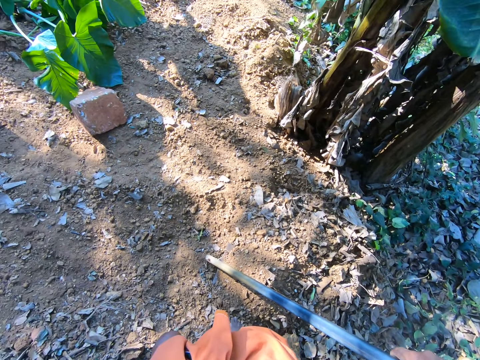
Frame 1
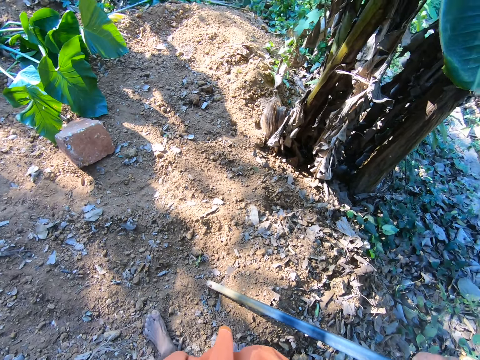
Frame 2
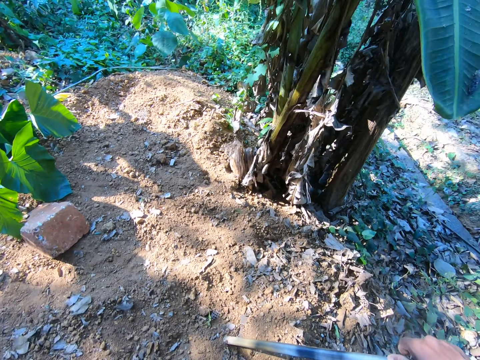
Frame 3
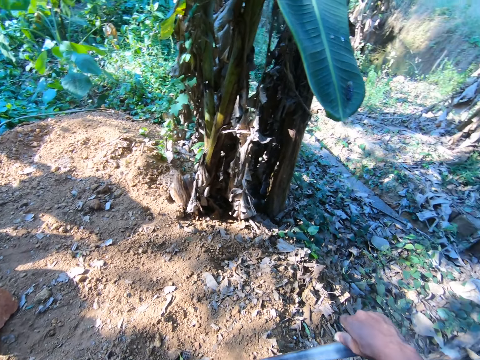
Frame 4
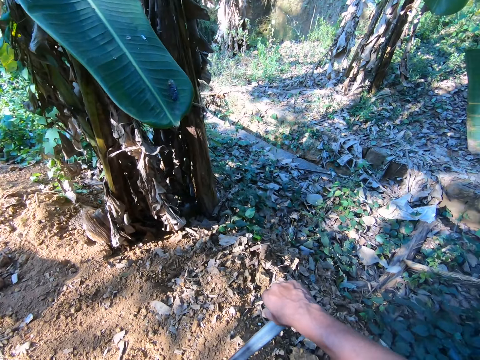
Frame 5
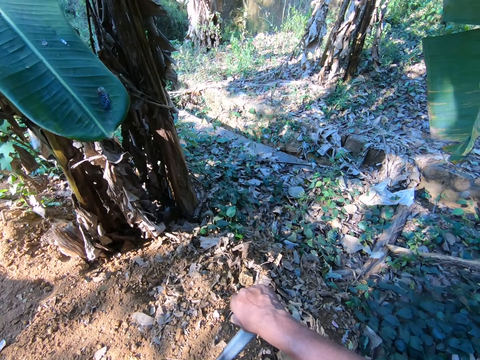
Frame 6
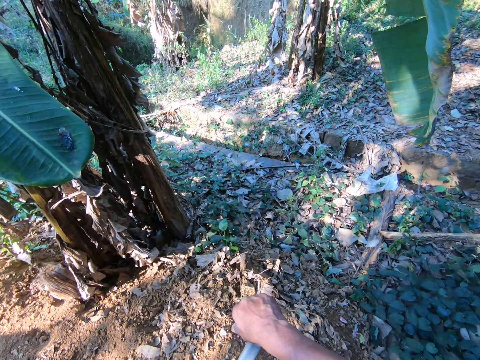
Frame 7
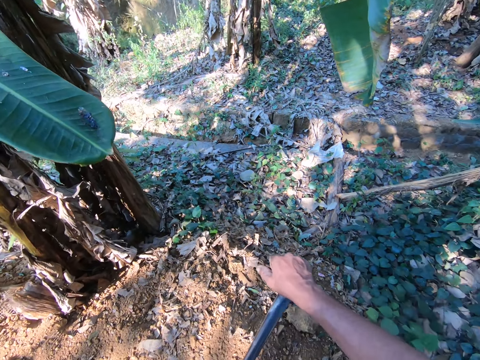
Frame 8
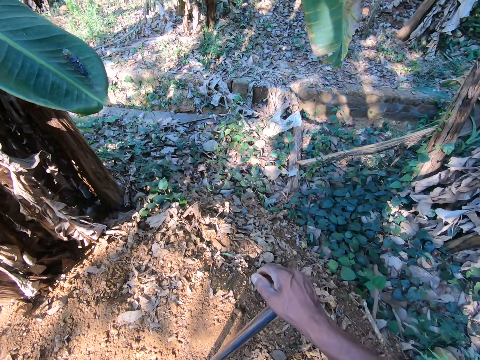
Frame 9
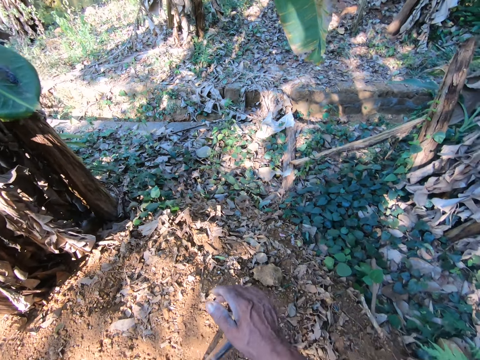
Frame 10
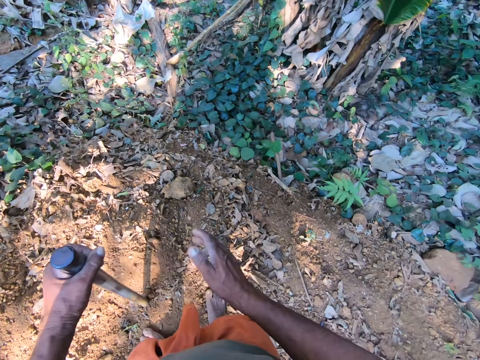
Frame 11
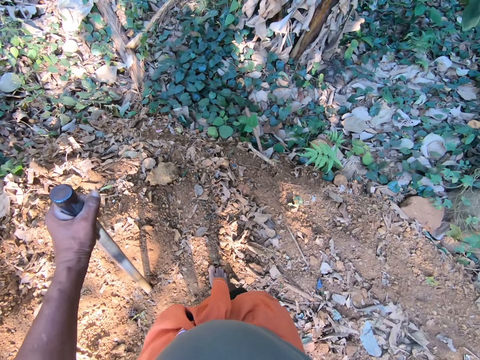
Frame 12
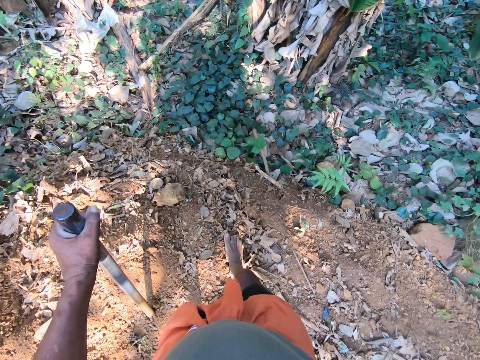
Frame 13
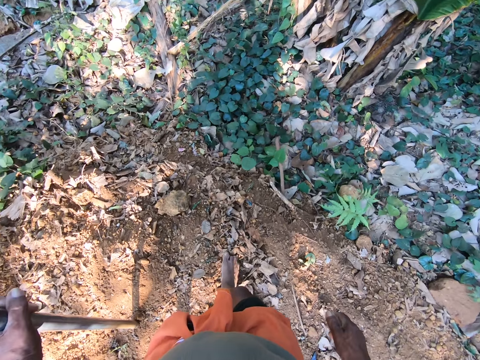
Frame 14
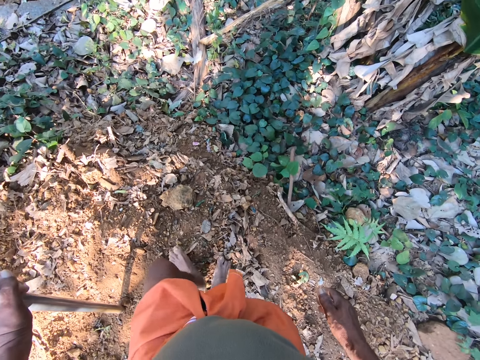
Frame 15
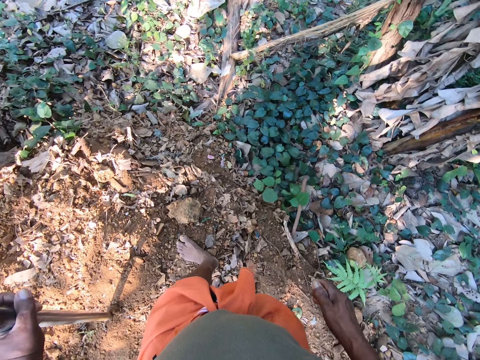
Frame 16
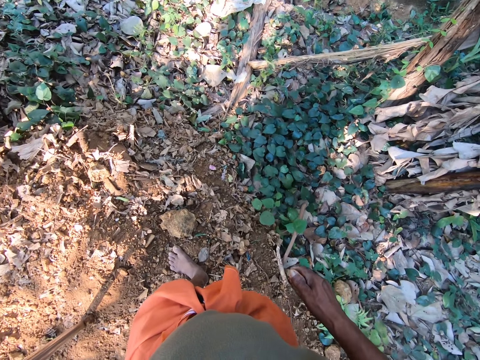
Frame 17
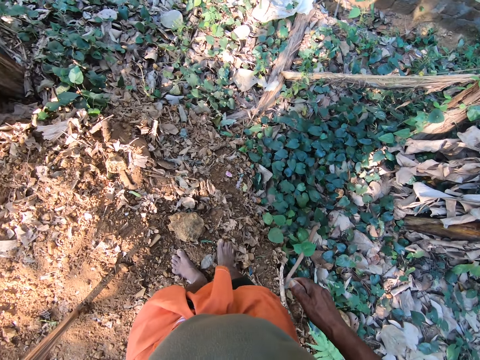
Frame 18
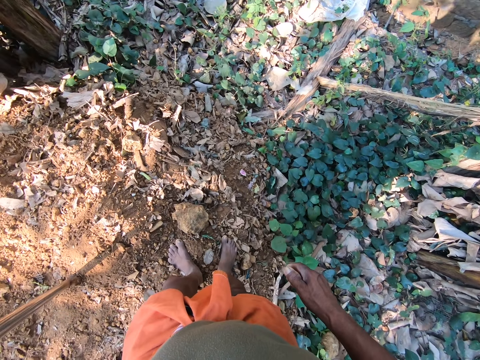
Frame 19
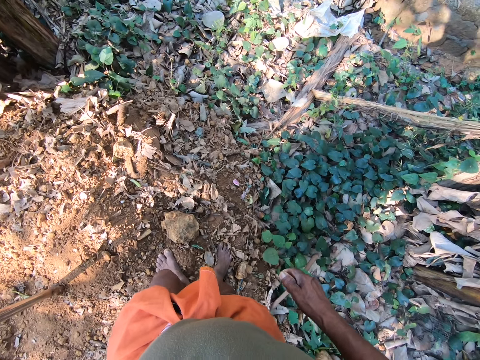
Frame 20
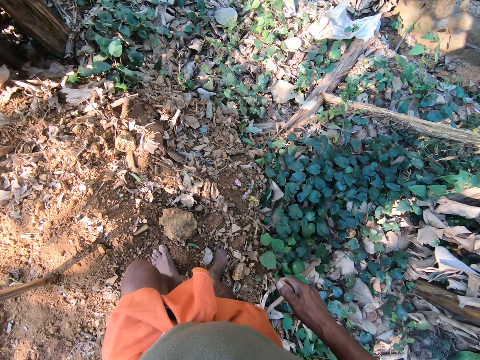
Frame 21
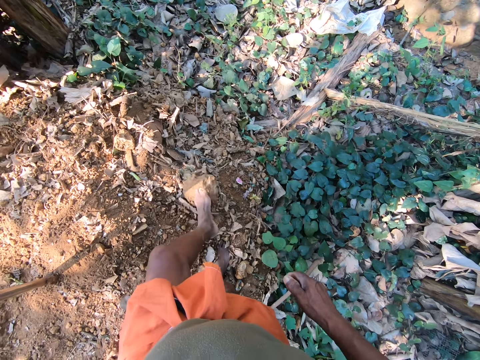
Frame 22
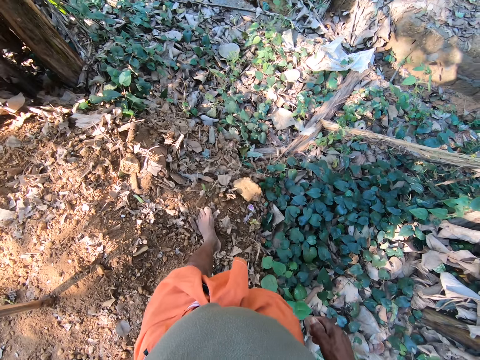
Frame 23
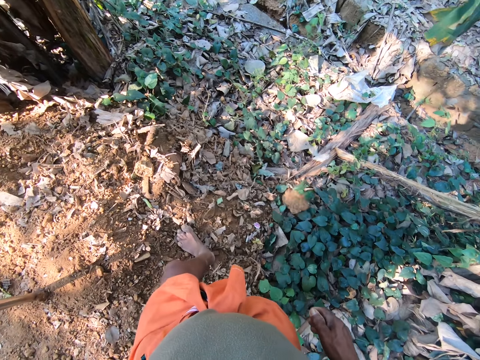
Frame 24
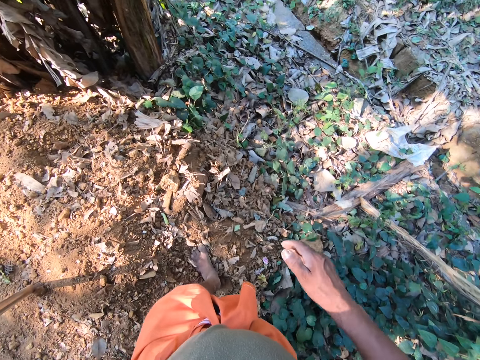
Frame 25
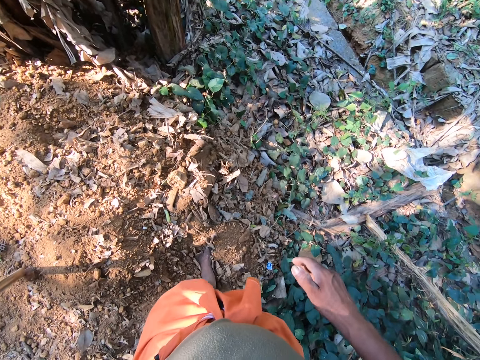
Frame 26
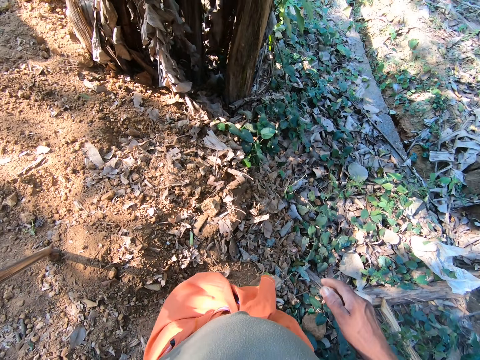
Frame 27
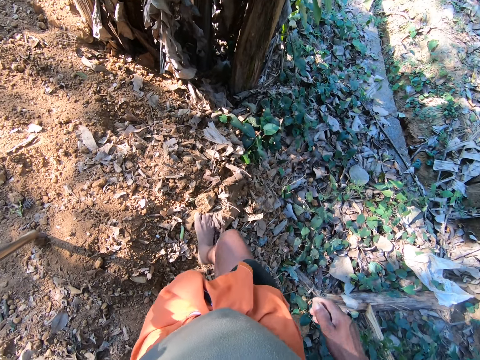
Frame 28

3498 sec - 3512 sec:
The camera wearer passes the hoe to his left hand with his right hand. He moves on the soil. He moves a stone on the ground with his left leg.

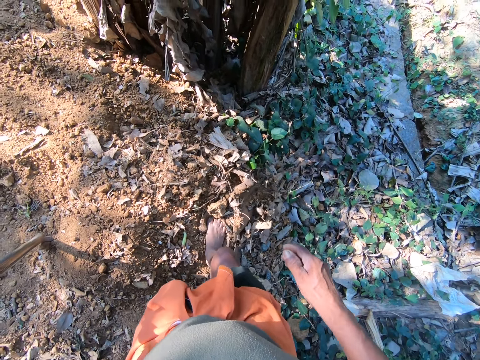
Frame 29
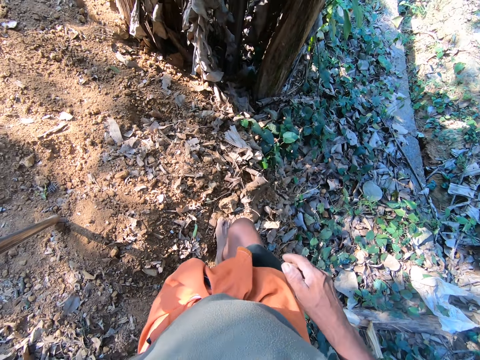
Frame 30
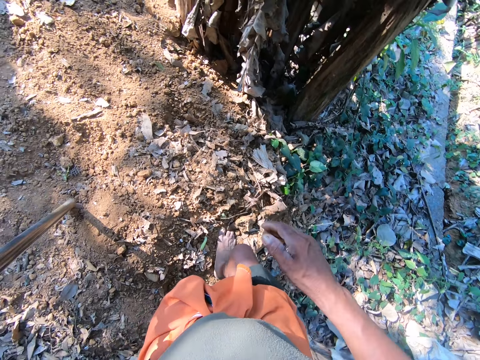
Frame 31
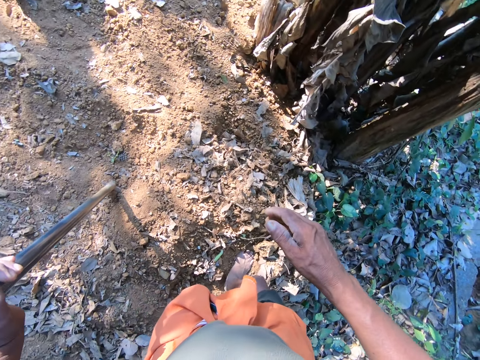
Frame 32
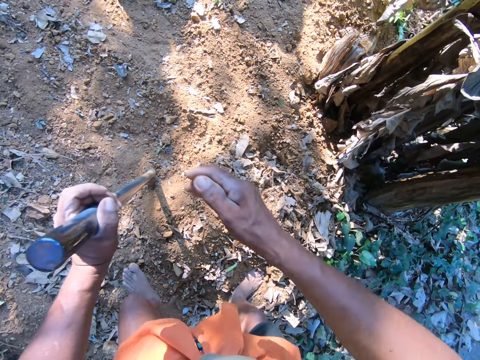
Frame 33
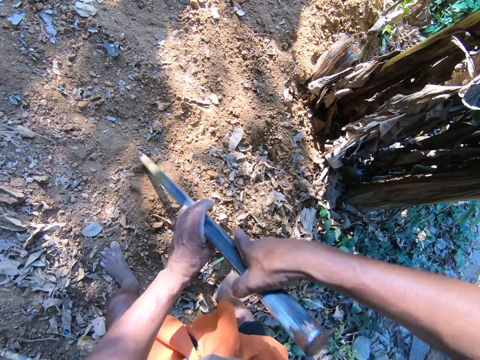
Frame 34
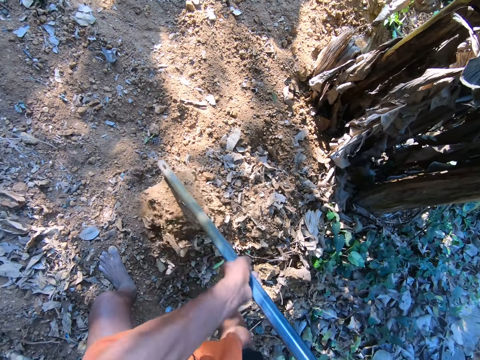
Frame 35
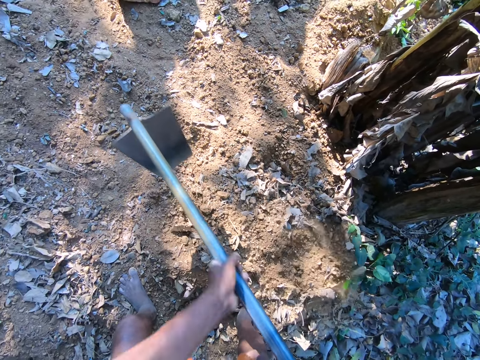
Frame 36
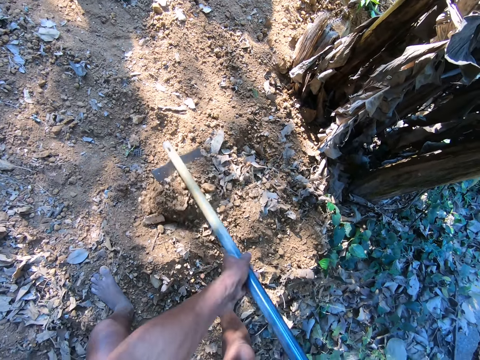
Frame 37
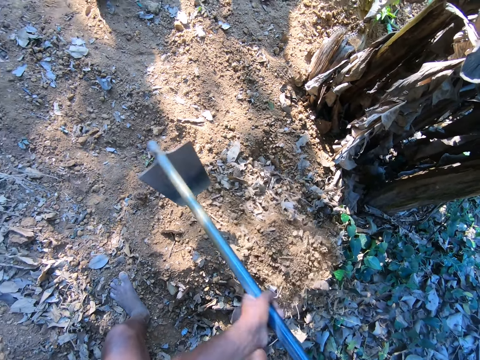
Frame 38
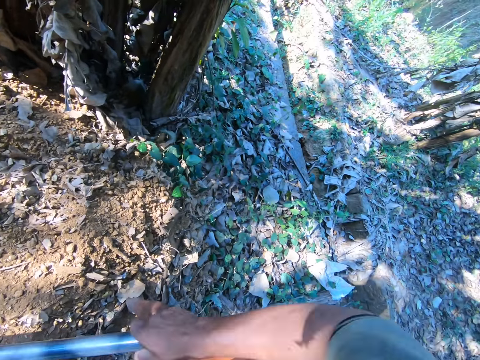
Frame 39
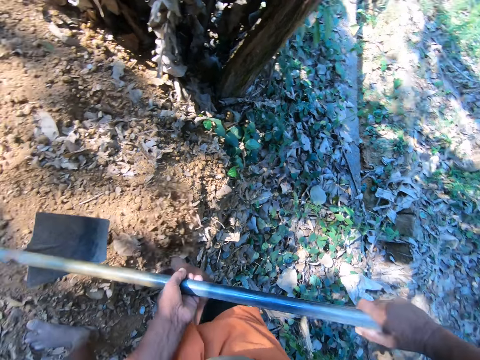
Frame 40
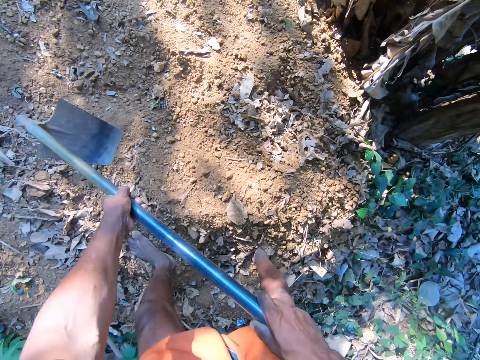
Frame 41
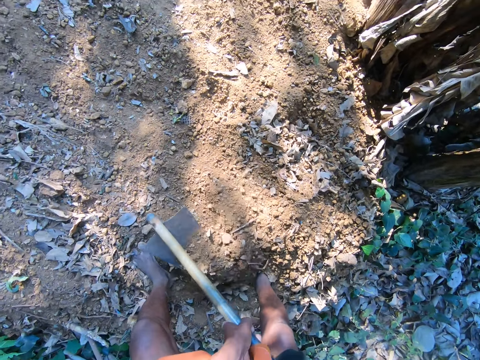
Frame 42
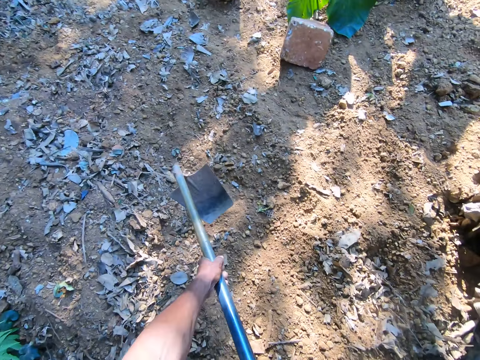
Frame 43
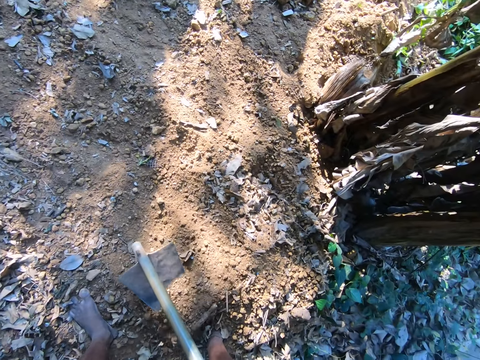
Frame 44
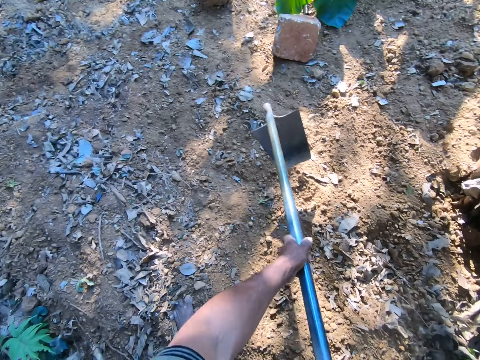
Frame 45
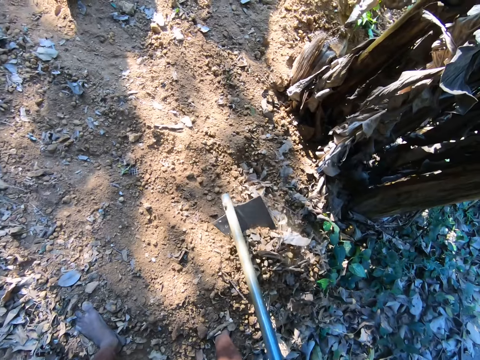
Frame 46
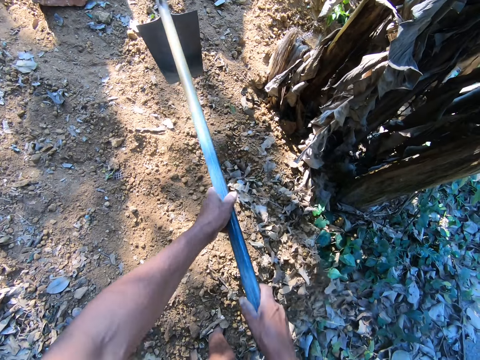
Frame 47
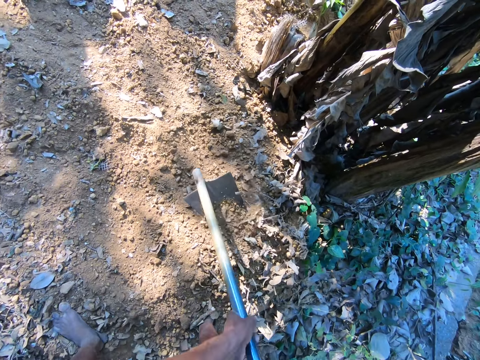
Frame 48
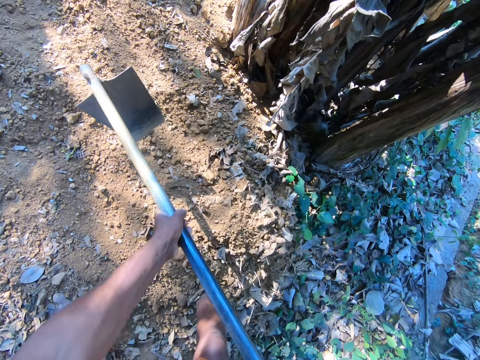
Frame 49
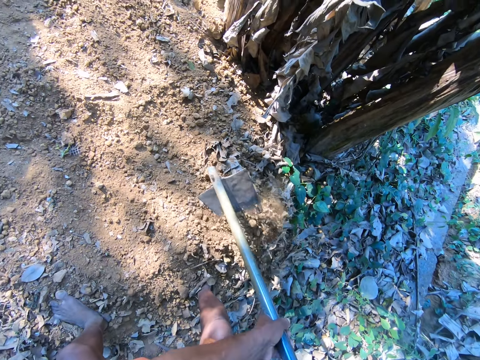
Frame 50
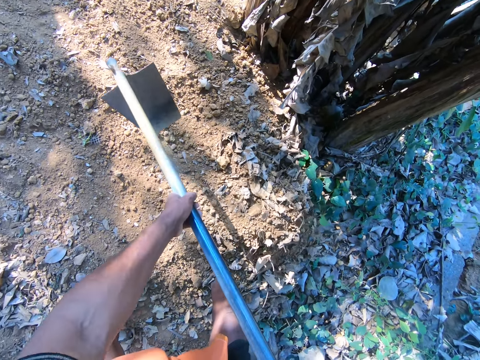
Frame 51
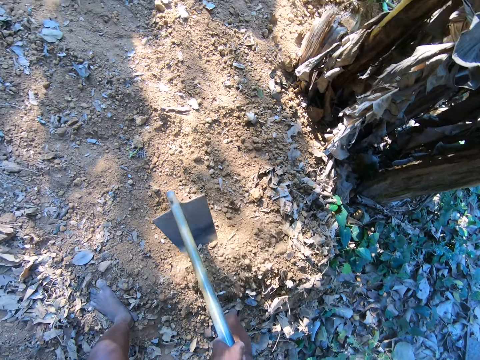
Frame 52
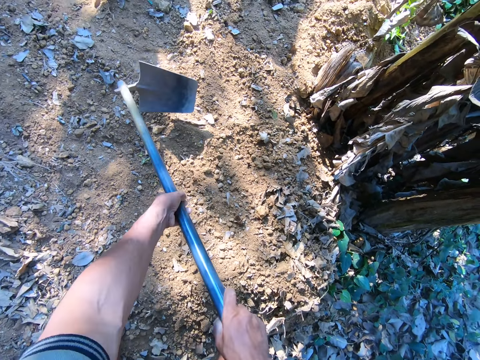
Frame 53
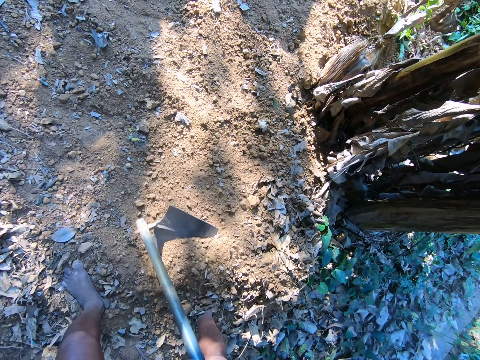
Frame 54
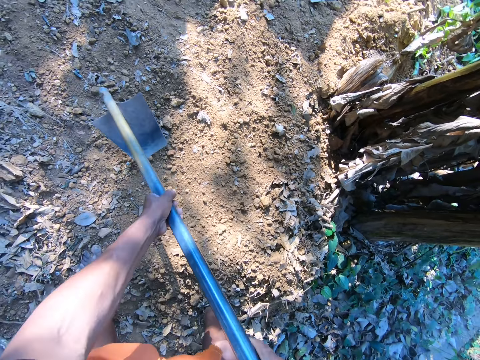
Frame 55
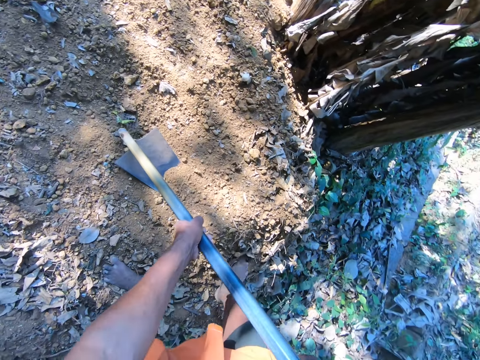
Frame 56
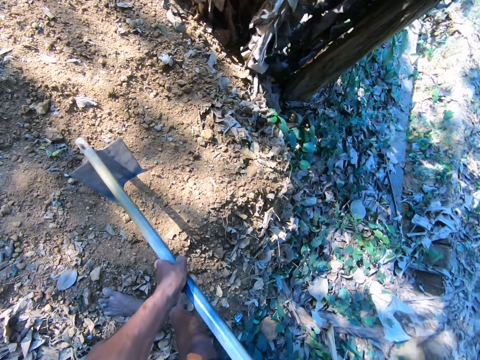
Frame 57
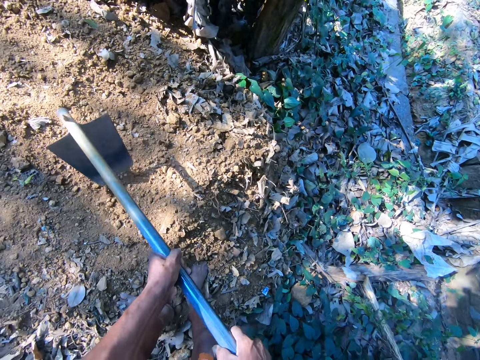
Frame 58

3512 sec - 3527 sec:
The camera wearer holds the hoe in both hands. He scoops debris on the ground with the hoe in both hands. He digs the soil with the hoe. He looks around the ground.
